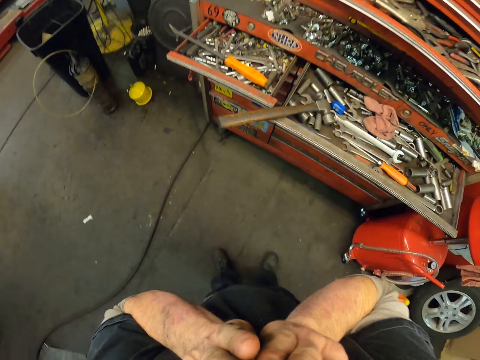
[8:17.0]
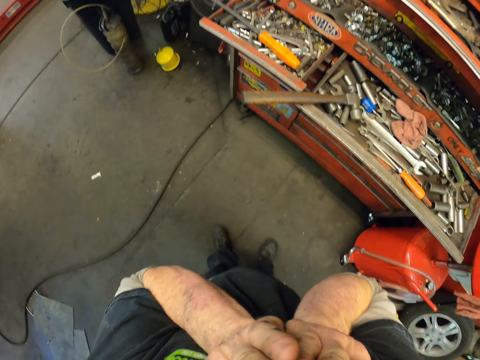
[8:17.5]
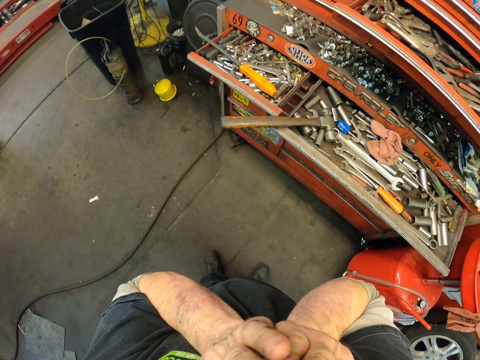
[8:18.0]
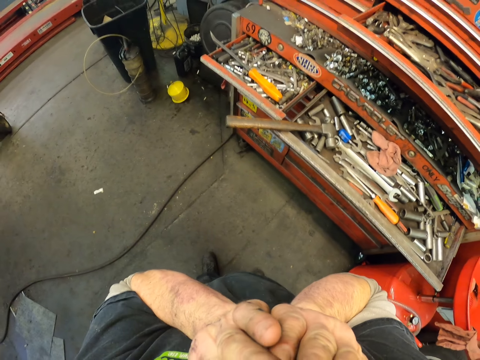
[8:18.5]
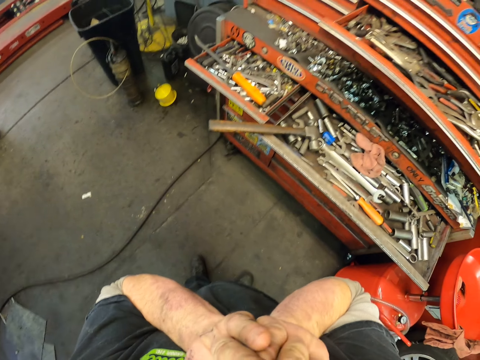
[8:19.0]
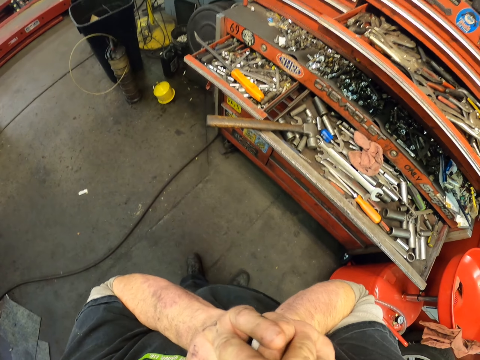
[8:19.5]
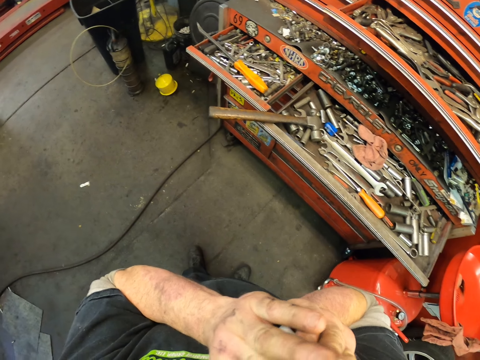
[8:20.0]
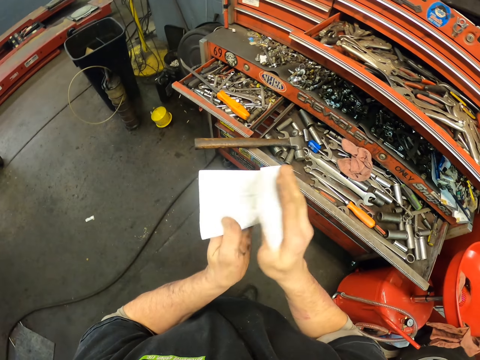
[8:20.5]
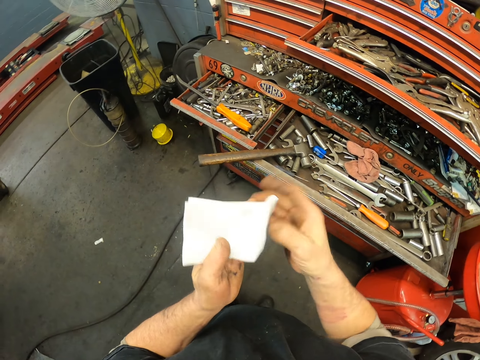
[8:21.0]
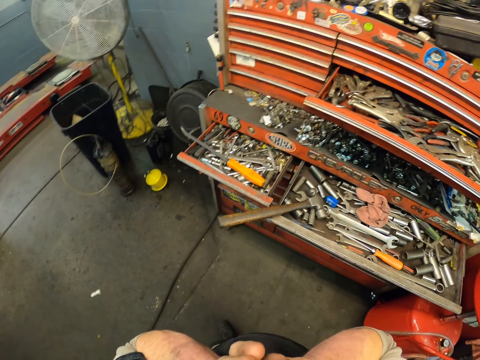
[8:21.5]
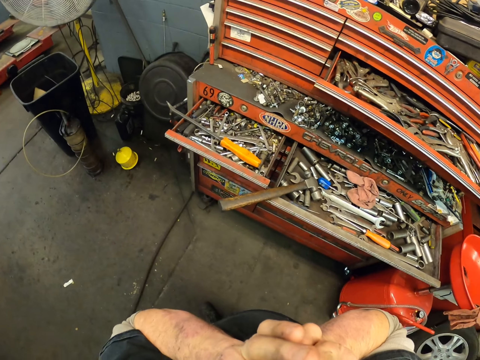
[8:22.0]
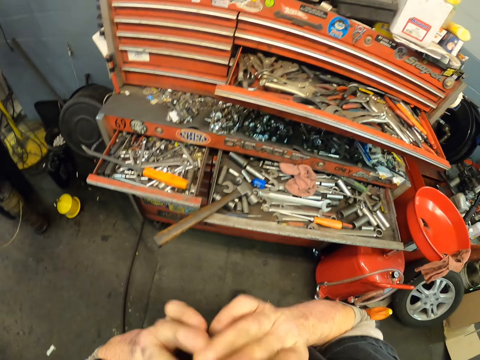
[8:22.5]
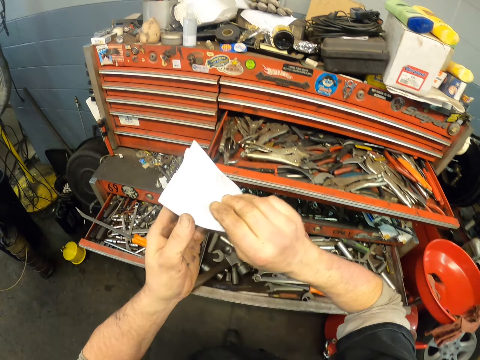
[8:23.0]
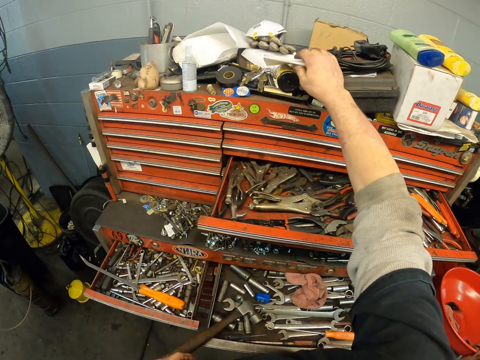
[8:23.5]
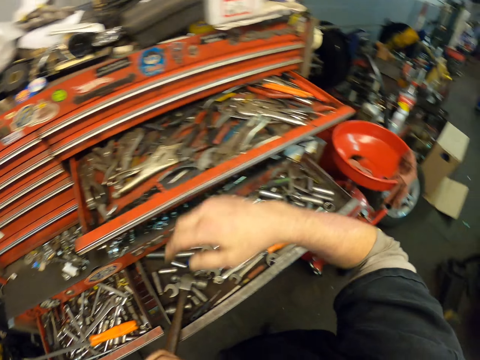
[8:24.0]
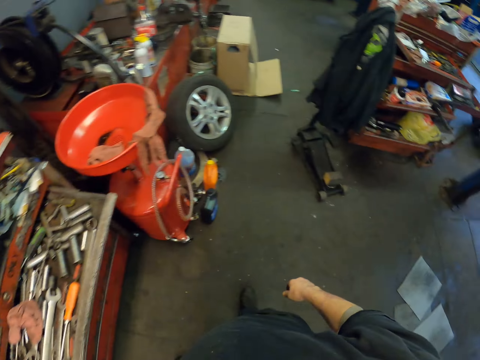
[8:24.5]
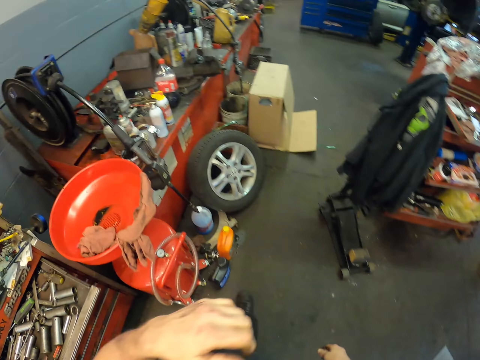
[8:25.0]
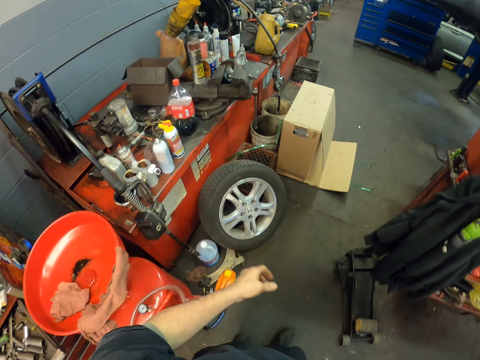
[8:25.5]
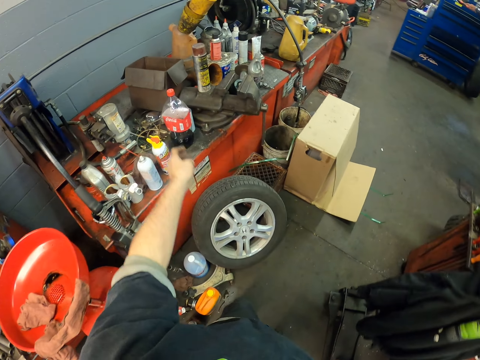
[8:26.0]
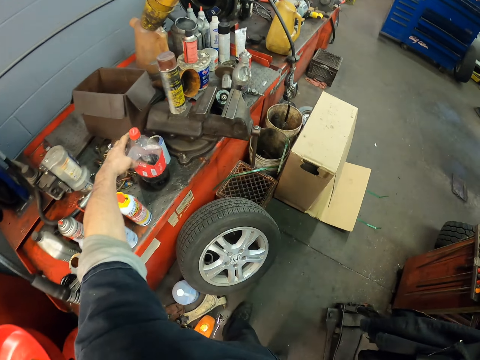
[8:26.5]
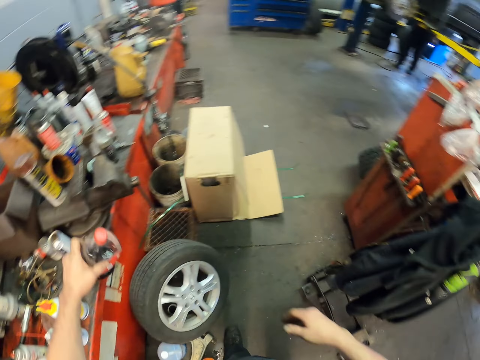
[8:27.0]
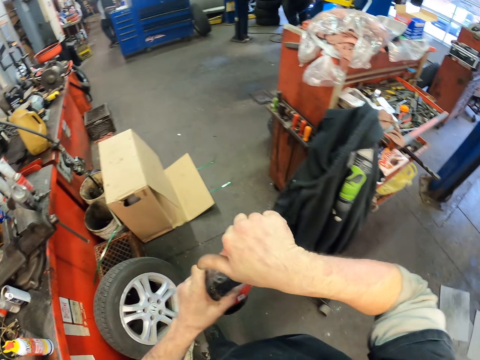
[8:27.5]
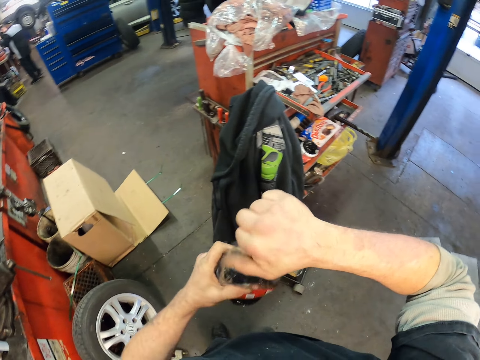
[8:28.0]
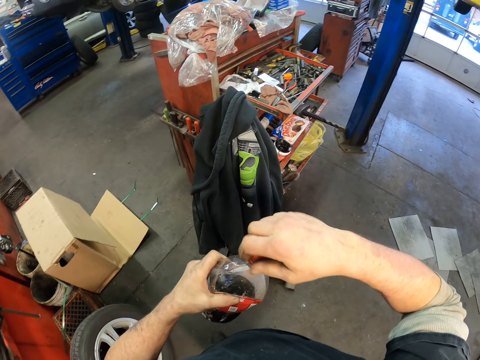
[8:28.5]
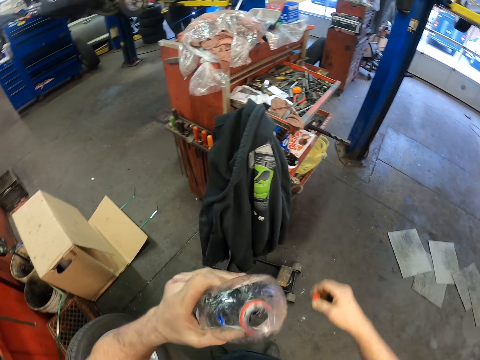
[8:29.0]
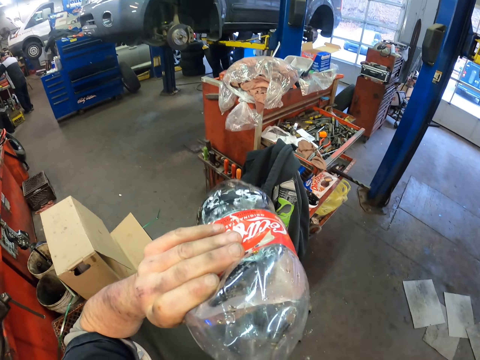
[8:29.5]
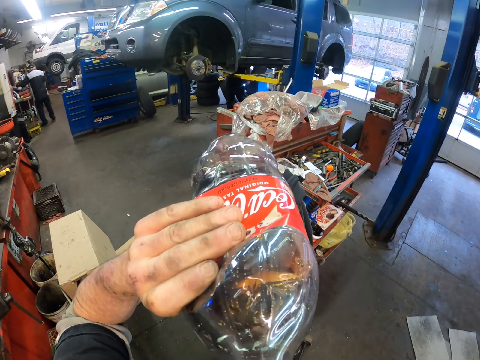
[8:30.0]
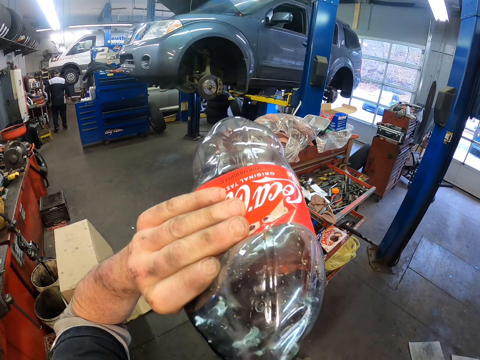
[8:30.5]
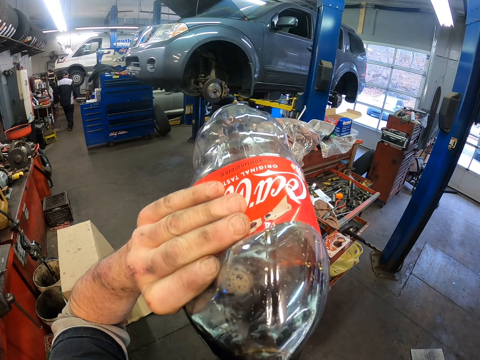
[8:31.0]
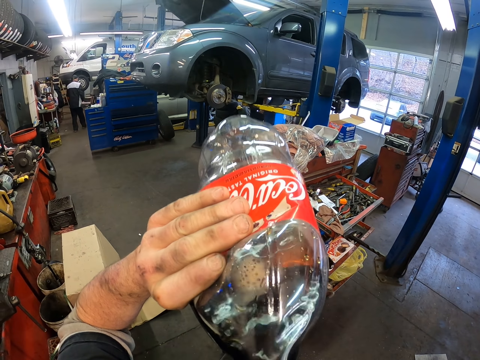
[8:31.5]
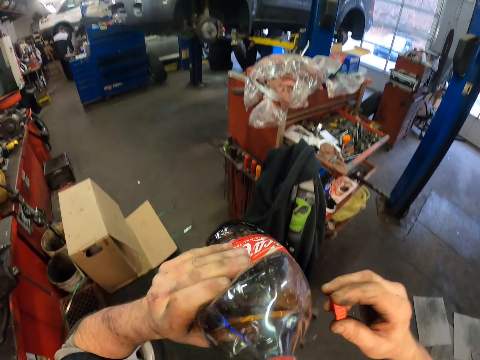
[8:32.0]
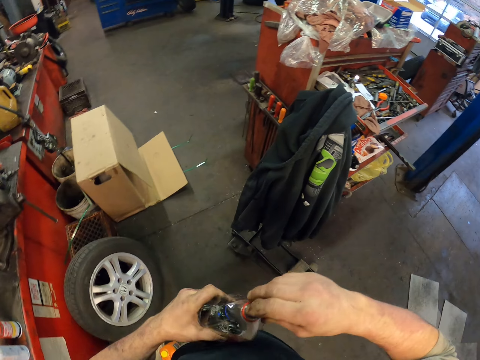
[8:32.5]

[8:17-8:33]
The camera wearer wipes himself. He walks around. He picks up a bottle of soda. He drinks the soda.

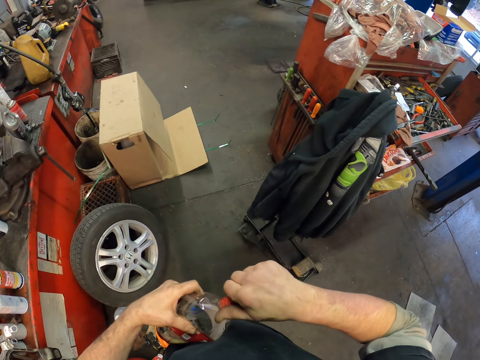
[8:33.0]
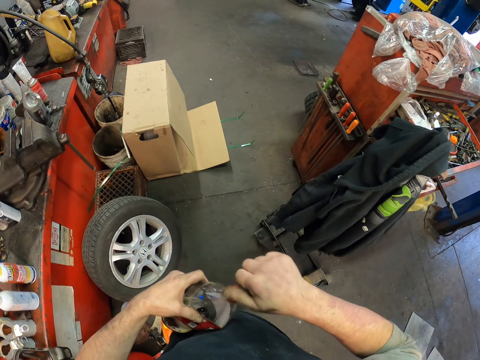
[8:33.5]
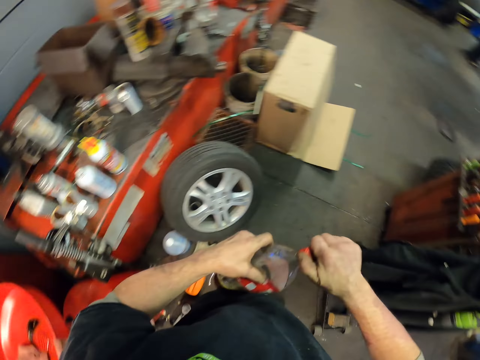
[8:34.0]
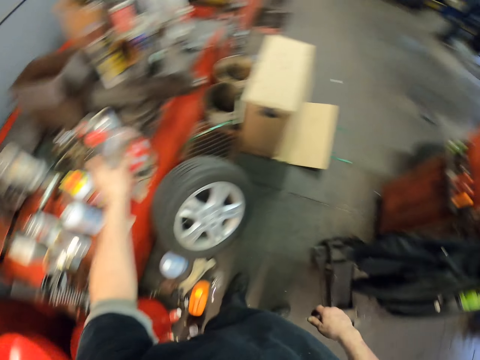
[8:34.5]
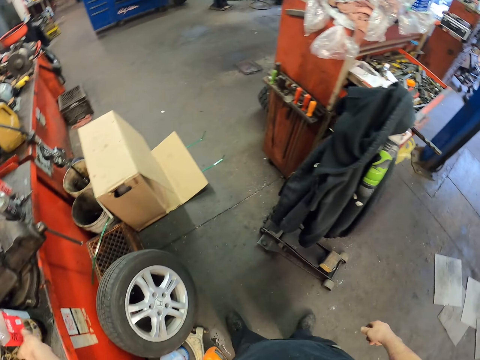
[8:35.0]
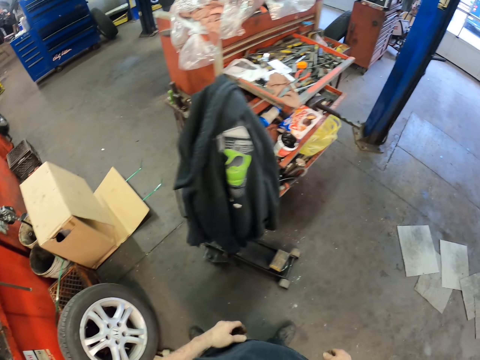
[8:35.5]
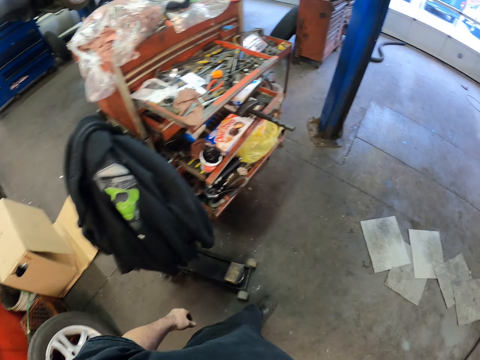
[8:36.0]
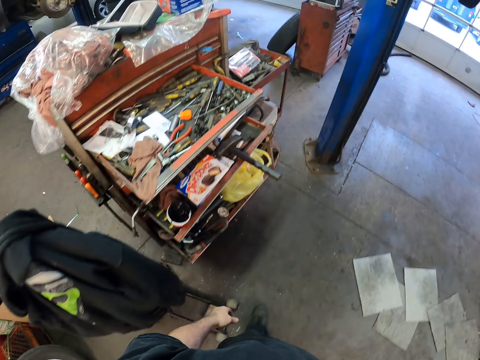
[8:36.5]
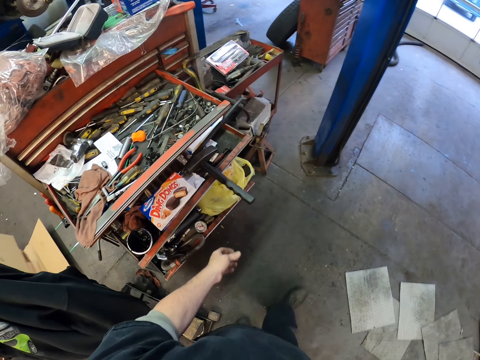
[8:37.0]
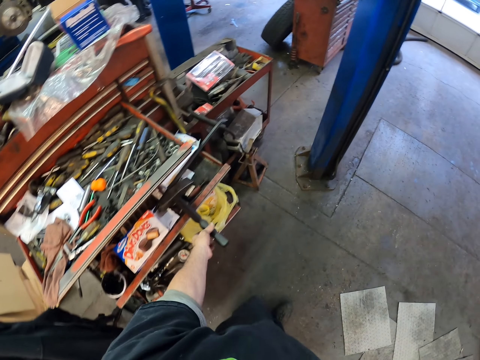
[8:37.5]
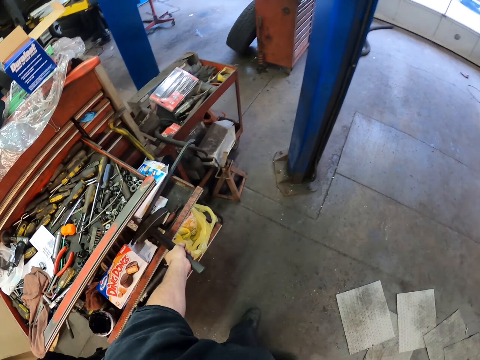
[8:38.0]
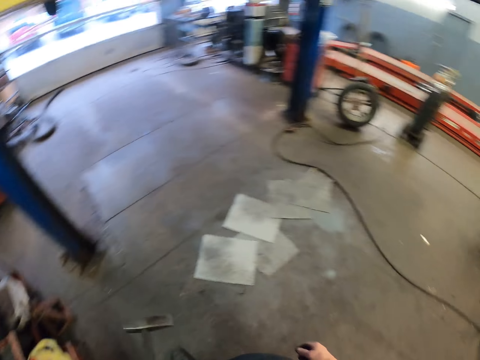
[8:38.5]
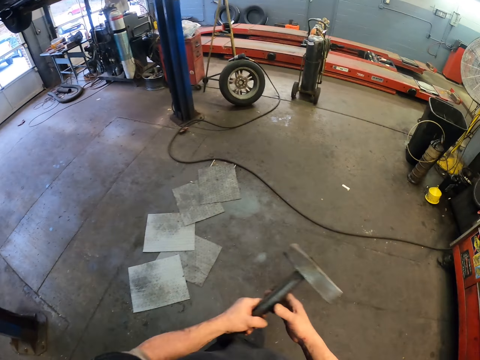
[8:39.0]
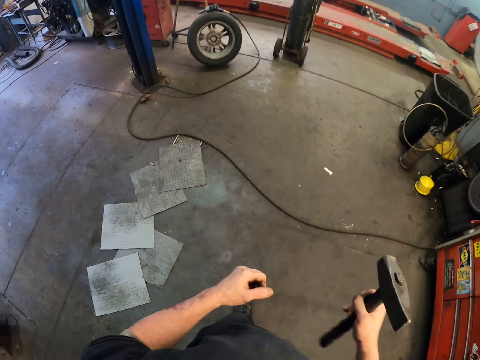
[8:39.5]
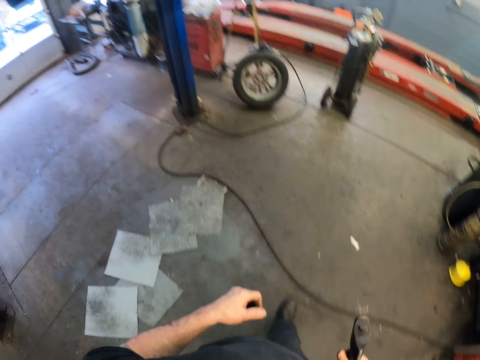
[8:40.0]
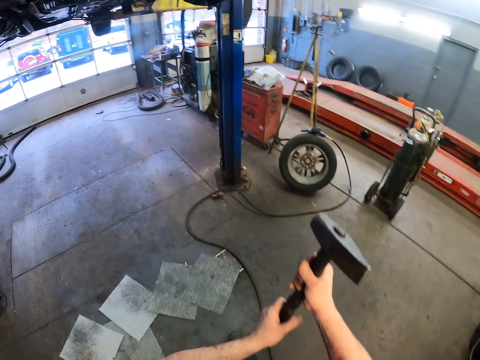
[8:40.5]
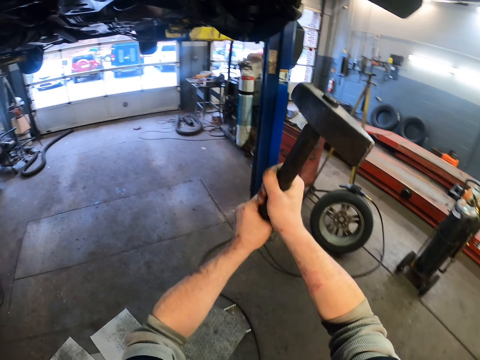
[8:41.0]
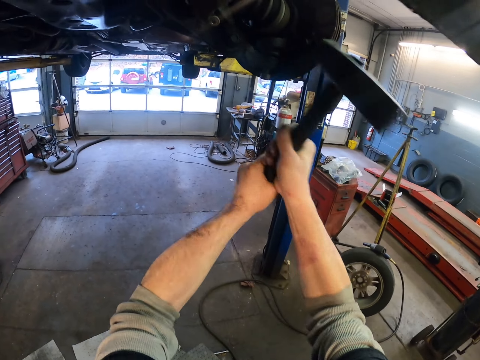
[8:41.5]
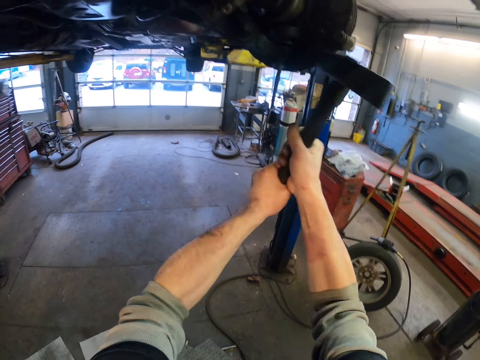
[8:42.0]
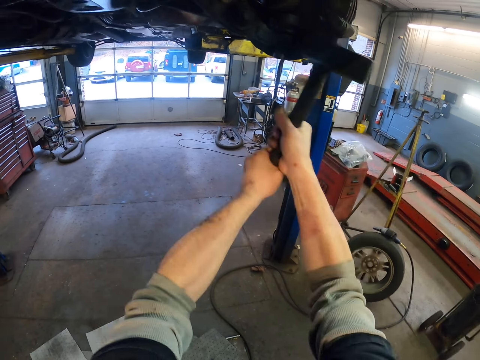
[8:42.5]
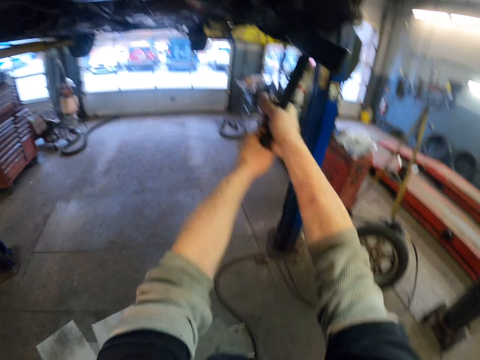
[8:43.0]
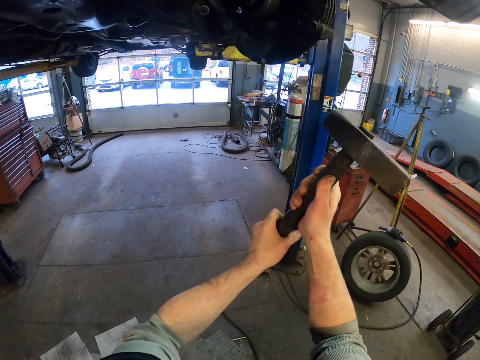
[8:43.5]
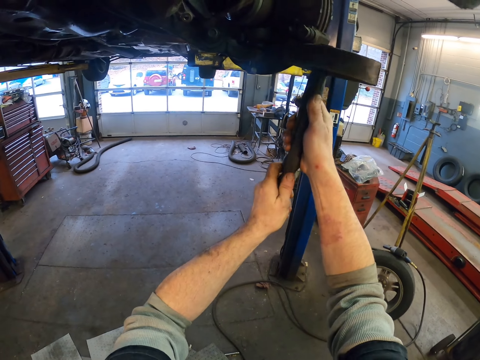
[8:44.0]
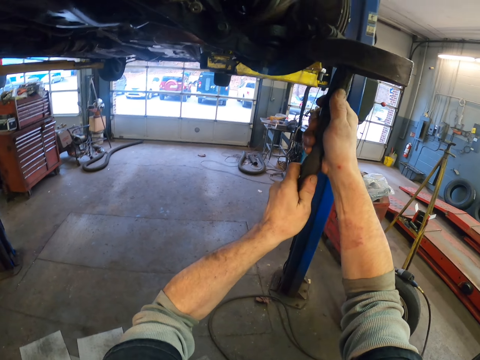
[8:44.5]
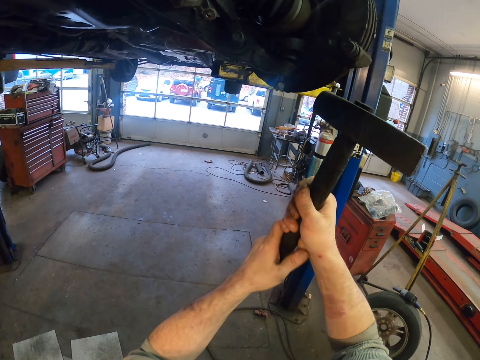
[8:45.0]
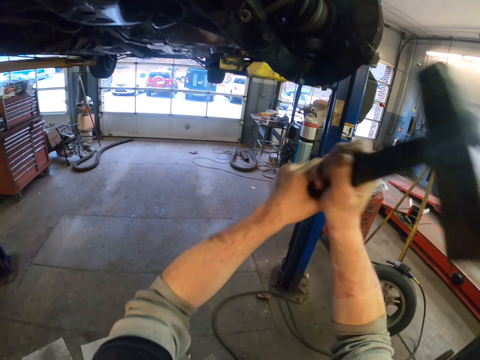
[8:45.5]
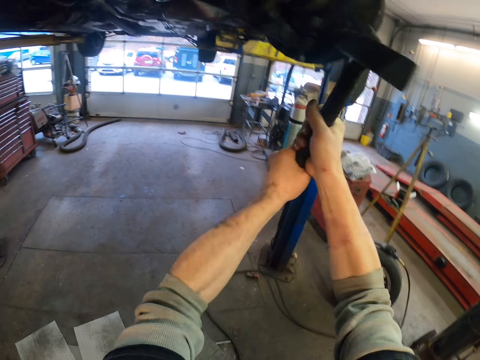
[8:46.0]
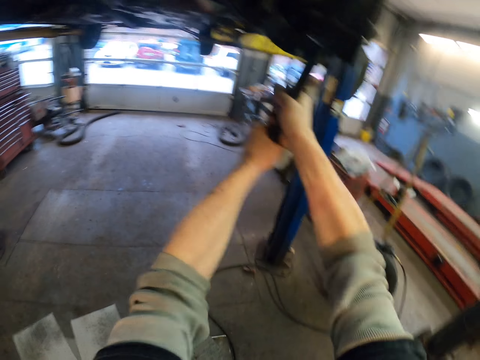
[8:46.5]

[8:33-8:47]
The camera wearer returns the soda. They walk around. They take the mallet from the tools. They walk around. They hit the vehicle with the mallet.
